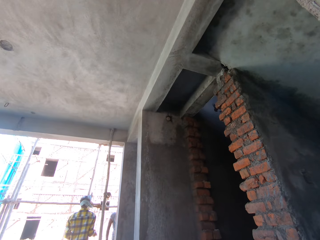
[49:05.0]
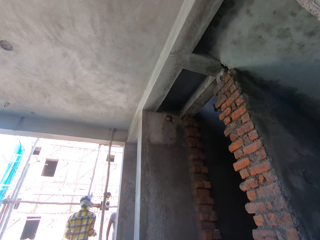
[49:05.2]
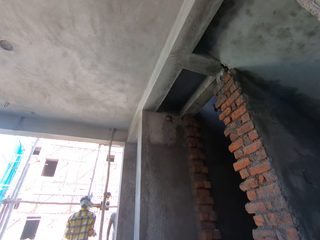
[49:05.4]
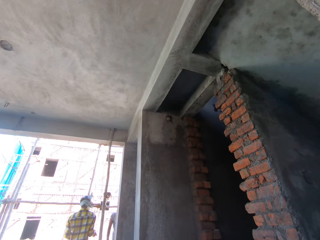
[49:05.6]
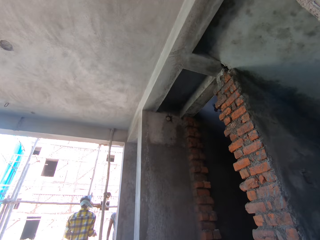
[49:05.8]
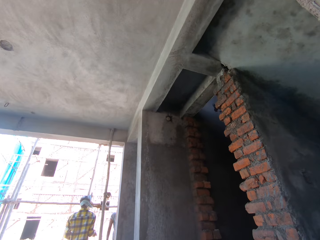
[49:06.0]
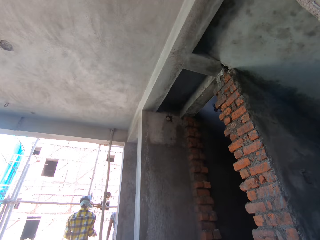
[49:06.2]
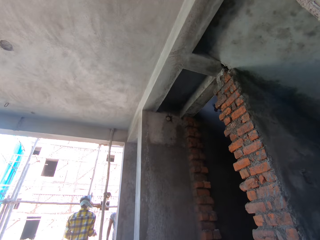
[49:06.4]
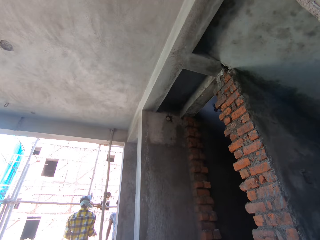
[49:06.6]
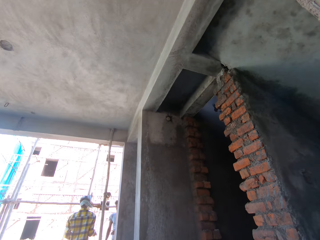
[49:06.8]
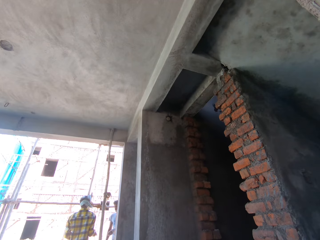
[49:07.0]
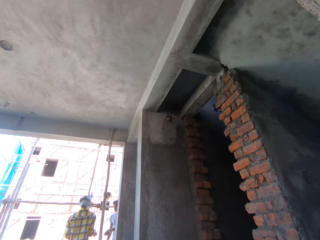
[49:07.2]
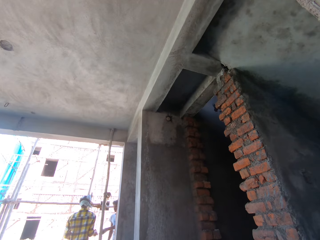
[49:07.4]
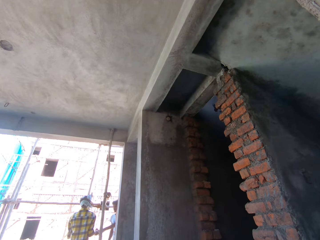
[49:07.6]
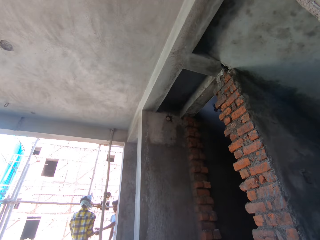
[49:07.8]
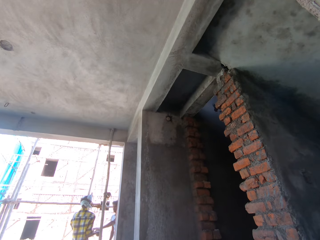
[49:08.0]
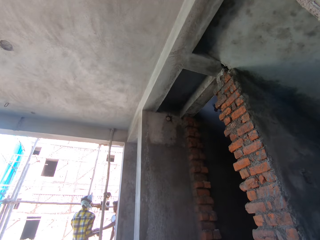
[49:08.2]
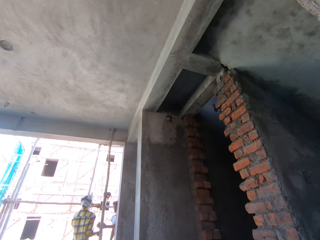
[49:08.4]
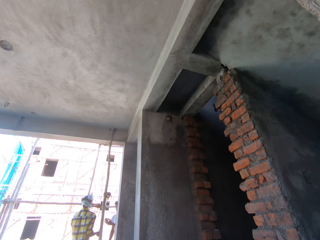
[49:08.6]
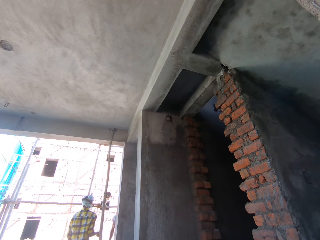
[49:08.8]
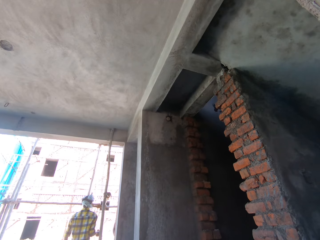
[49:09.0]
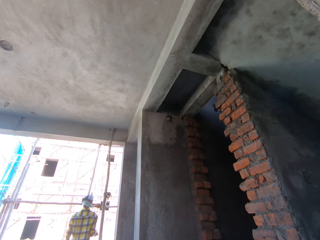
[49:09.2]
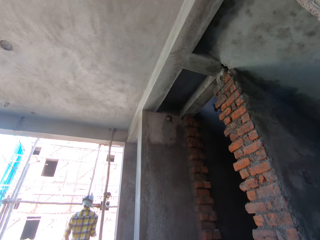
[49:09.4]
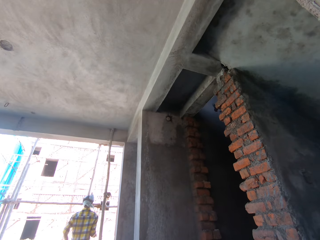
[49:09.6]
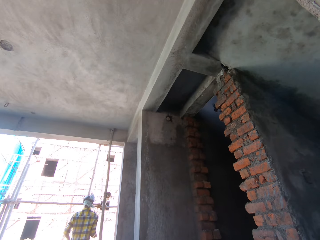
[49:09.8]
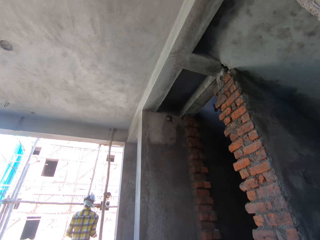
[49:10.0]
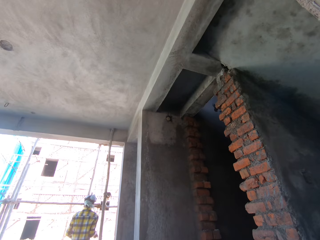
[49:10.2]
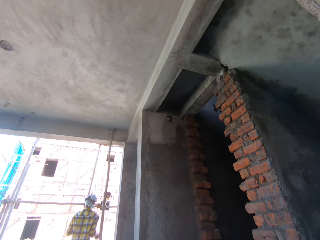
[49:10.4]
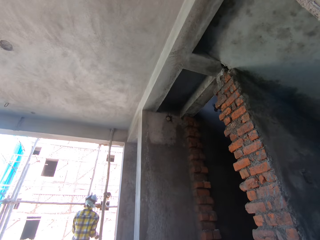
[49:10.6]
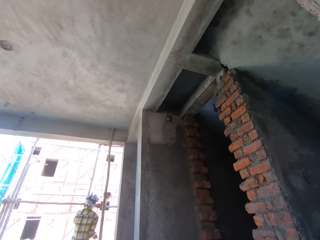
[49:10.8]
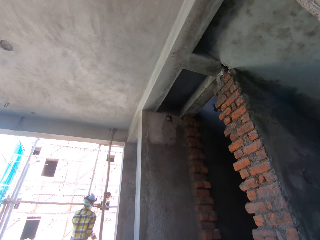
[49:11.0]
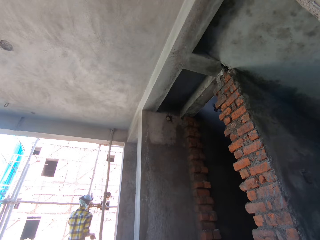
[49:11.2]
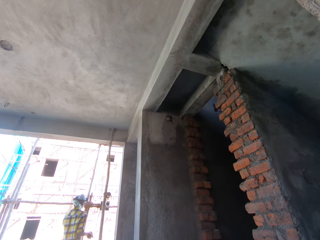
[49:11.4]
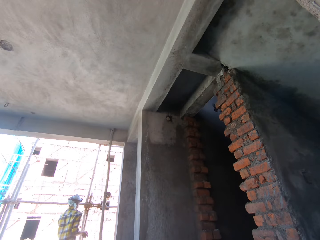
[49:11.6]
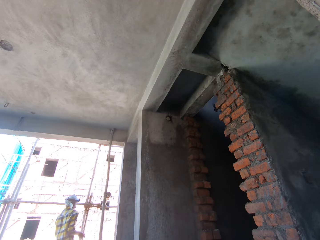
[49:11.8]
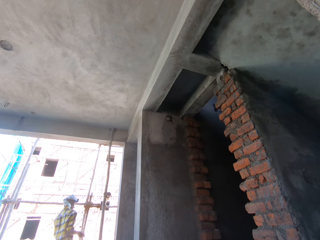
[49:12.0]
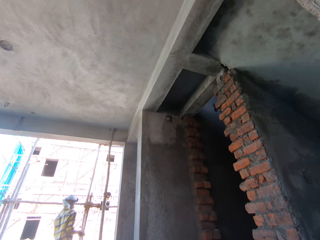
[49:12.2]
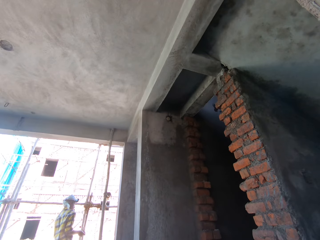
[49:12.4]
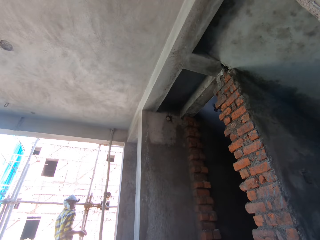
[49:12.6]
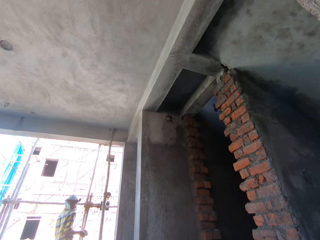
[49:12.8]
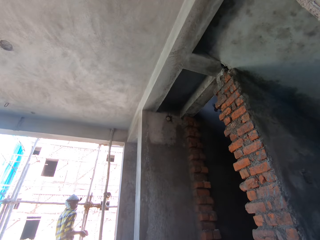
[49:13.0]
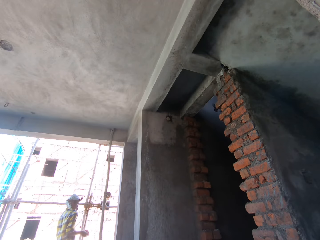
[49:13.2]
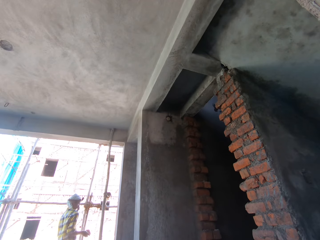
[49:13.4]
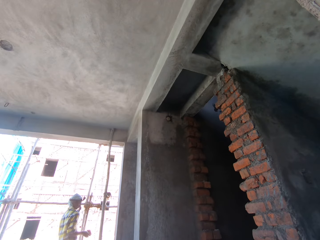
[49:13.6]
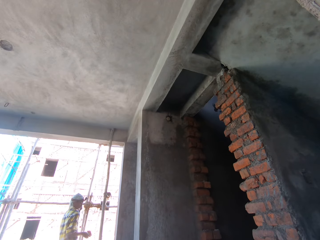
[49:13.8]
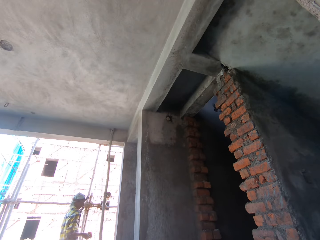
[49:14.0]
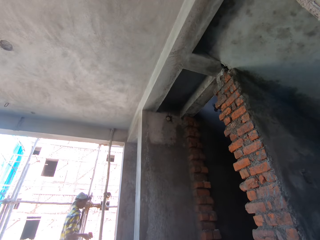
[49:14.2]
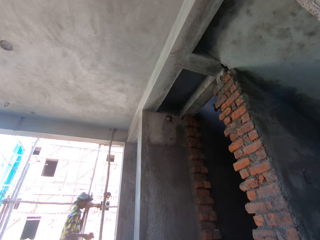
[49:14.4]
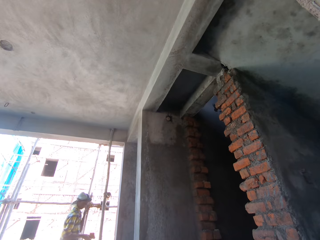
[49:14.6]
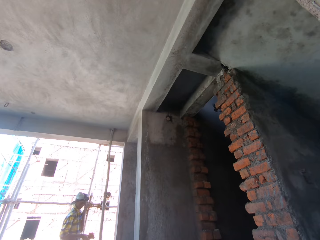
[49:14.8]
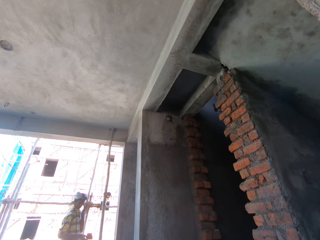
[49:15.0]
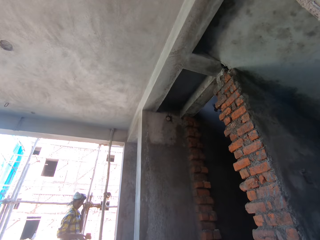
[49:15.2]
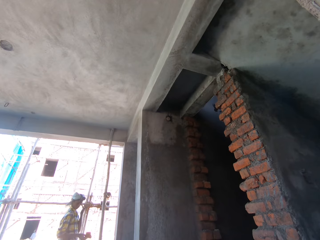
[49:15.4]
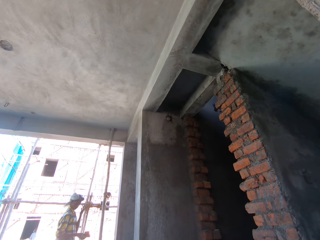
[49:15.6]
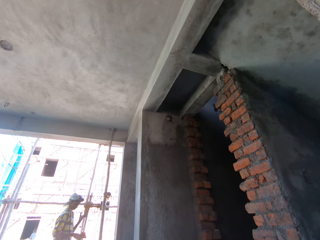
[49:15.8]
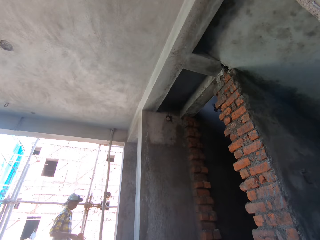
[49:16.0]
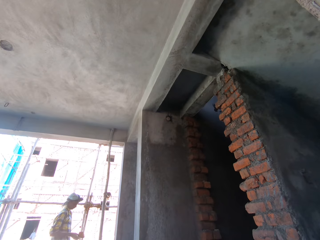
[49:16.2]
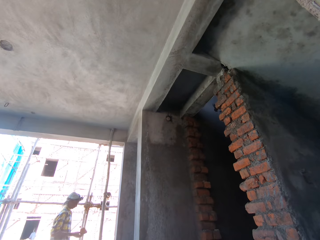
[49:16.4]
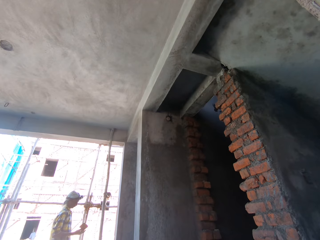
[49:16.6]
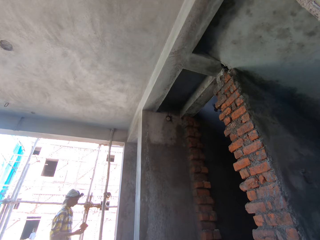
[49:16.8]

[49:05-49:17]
The man collects a tape measure from another man with his left hand. The other man touches his face with his left hand.

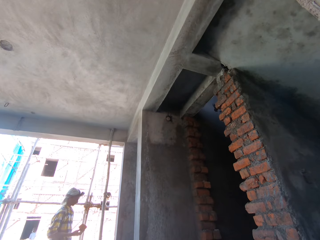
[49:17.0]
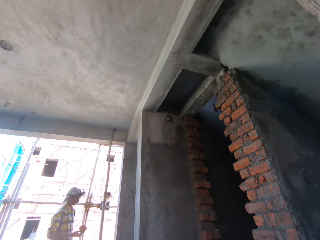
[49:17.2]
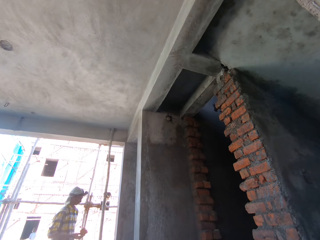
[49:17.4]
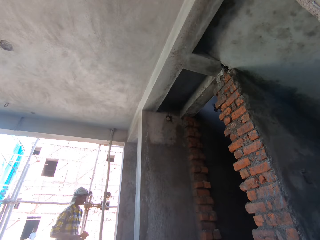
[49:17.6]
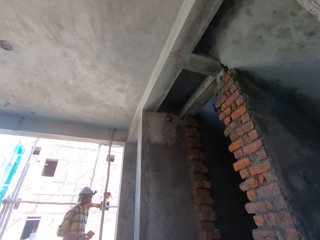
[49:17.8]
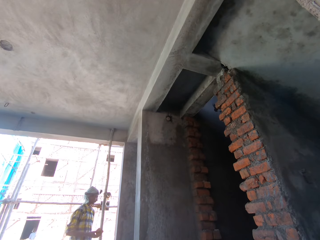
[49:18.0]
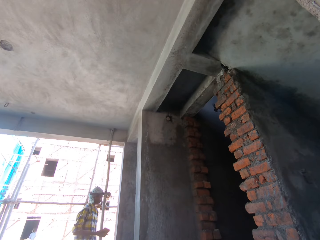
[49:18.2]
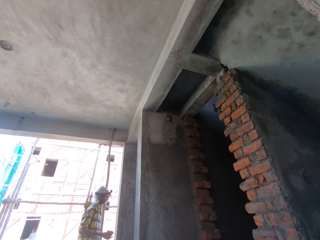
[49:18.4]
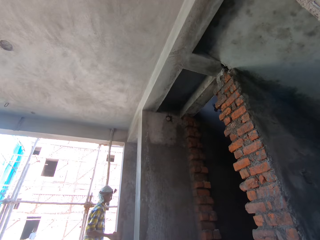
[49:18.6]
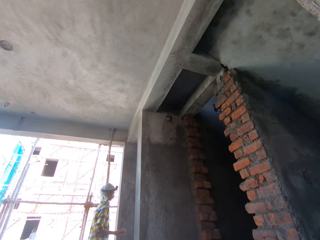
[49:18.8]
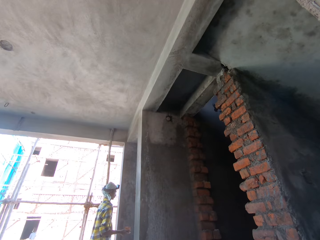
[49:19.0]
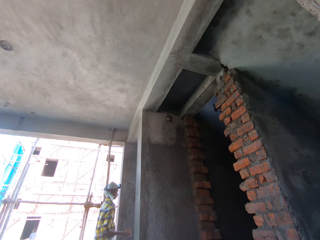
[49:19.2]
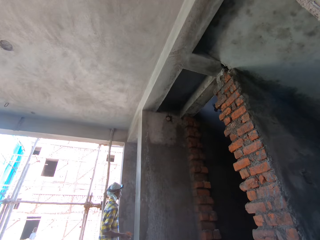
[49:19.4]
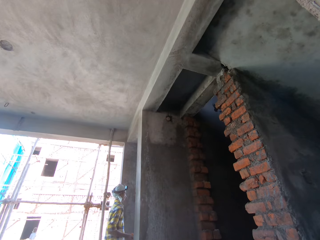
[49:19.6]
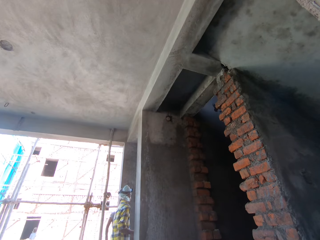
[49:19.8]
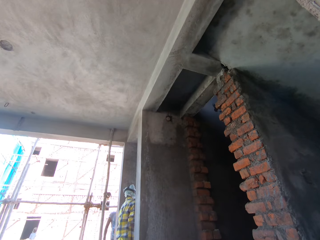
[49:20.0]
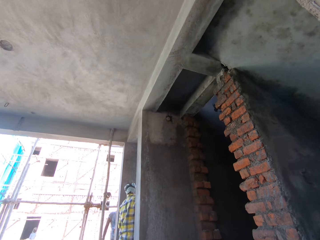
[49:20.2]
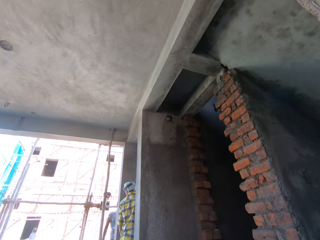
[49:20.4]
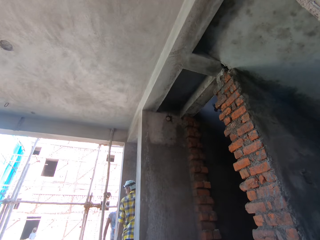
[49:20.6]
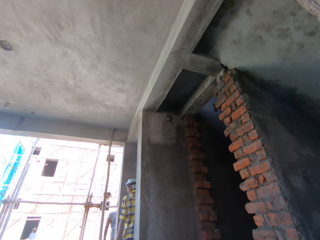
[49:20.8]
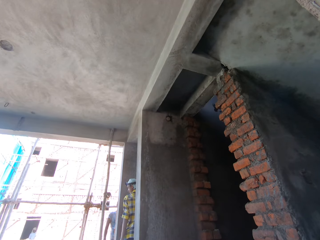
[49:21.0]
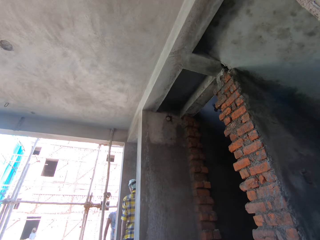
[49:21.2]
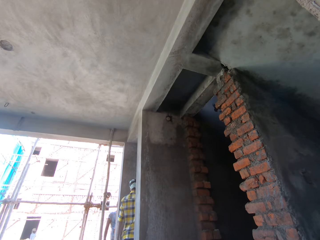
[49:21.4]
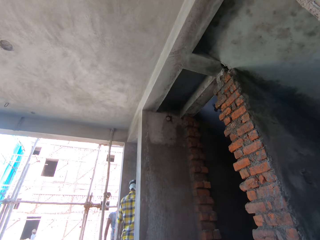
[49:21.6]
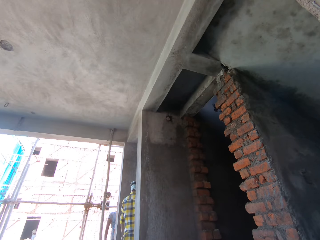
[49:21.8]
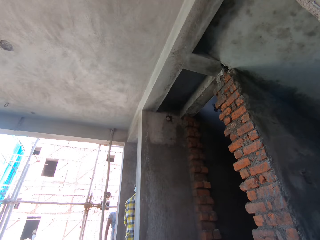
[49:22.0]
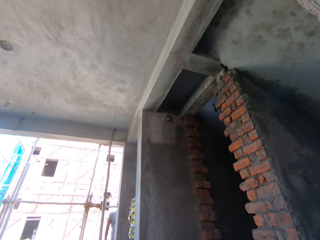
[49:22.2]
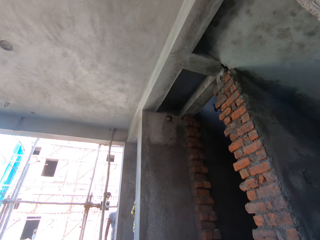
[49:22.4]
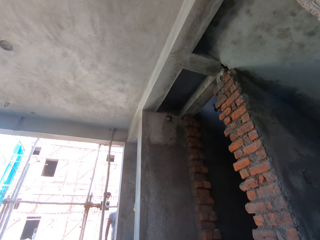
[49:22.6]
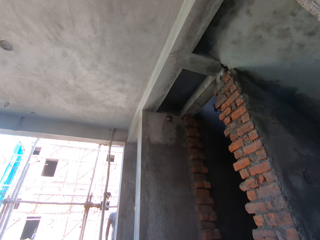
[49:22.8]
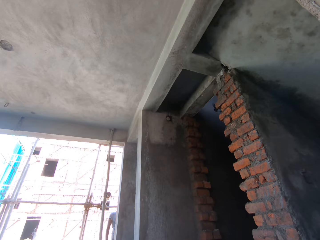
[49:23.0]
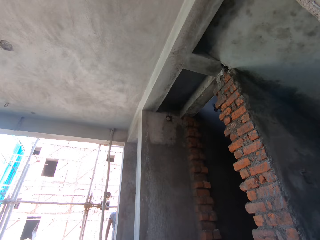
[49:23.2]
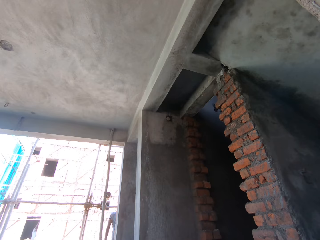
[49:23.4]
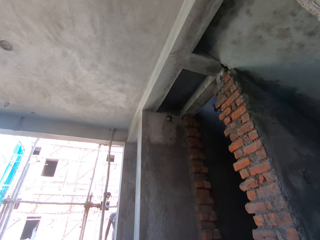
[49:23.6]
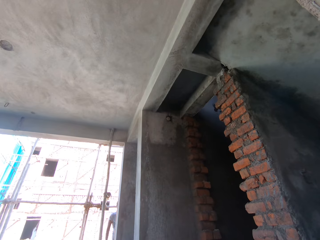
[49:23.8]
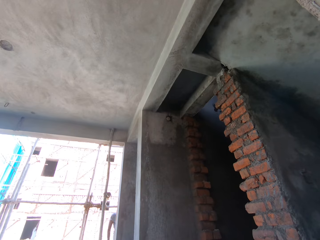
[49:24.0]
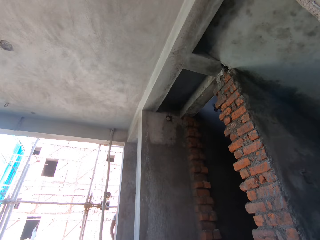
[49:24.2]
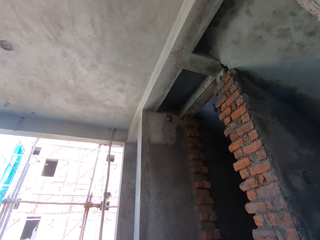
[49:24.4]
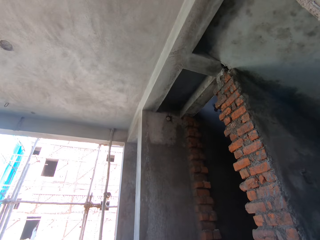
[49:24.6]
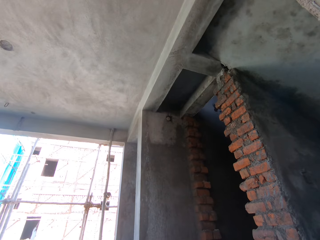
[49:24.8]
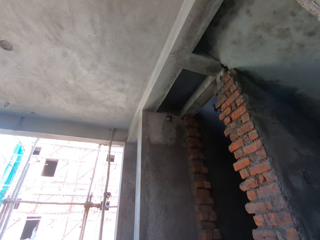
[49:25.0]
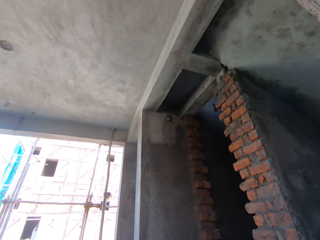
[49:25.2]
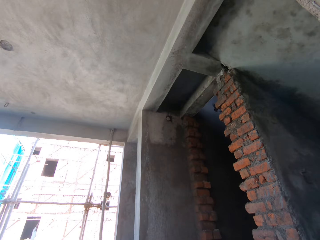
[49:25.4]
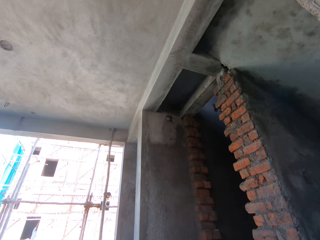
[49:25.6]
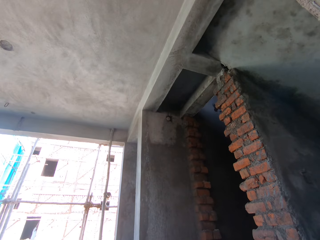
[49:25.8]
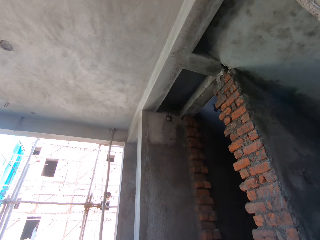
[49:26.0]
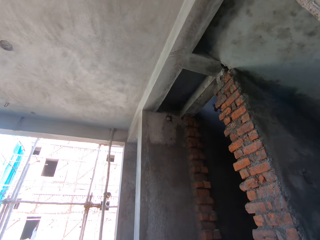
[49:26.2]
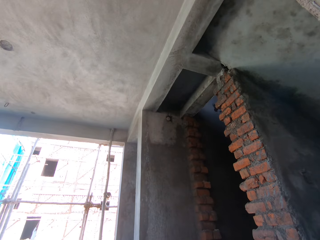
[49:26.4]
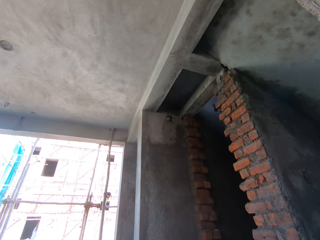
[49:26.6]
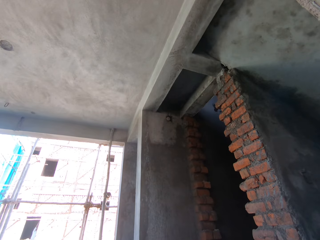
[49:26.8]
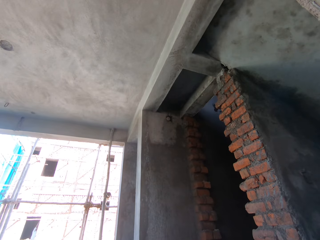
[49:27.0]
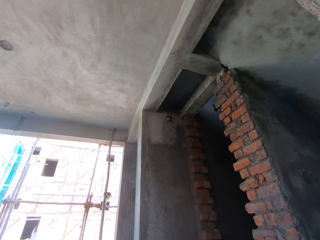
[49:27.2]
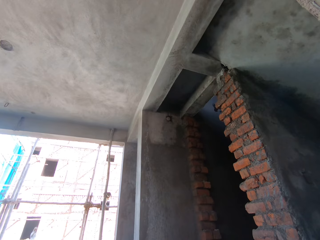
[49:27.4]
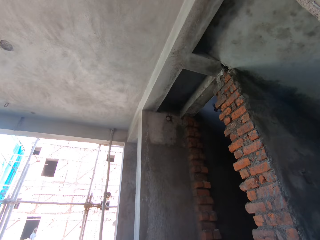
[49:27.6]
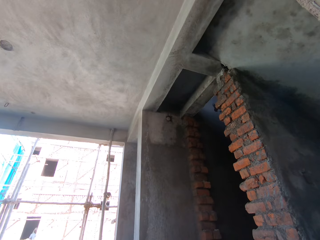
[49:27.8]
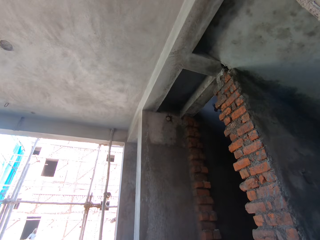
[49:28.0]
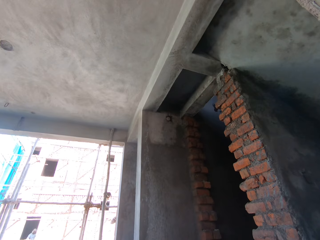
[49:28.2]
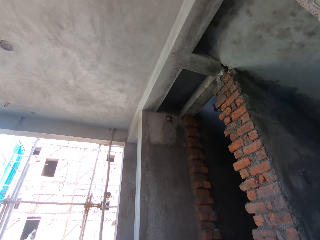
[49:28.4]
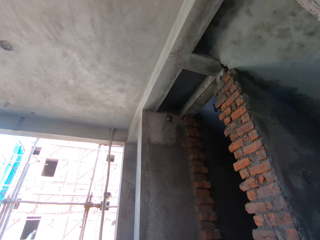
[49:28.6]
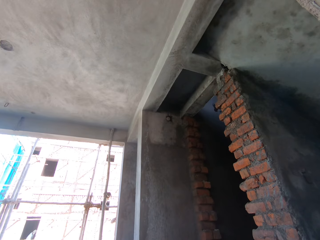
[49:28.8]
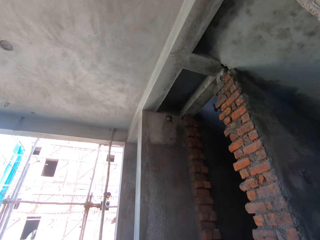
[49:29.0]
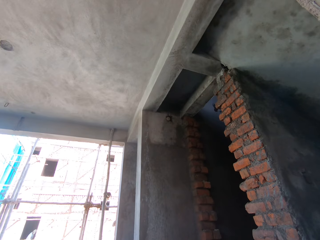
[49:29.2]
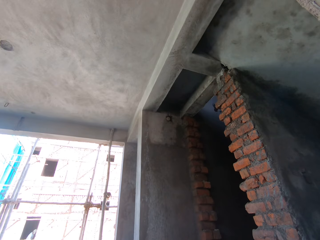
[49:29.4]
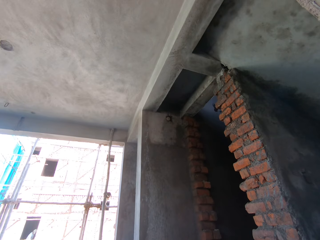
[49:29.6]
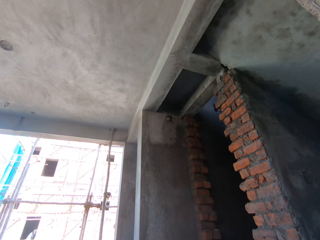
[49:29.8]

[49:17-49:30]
The man picks up the trowel from the workbench with his right hand and smoothens the wall with the trowel in his right hand. Another man plasters the wall with the trowel in his right hand.
